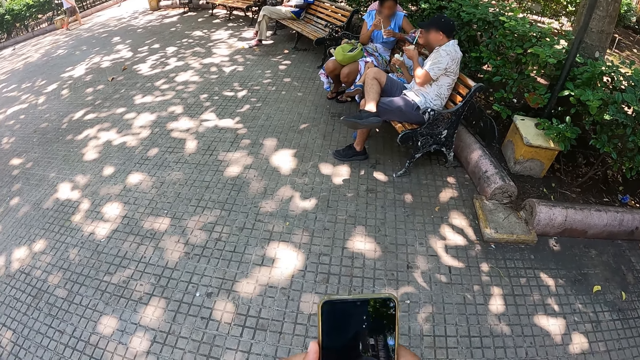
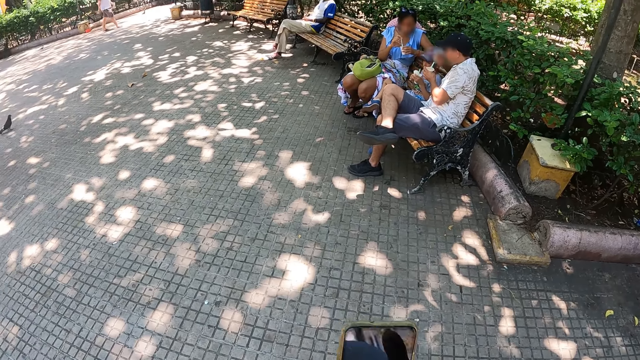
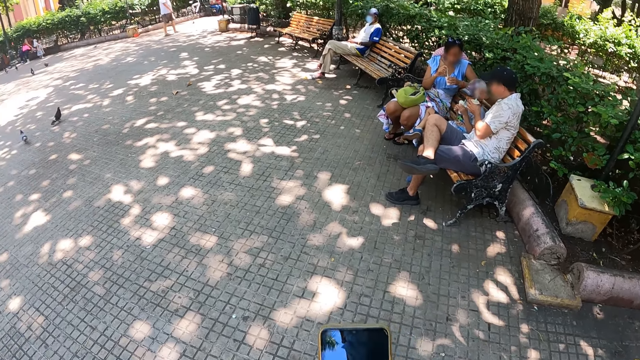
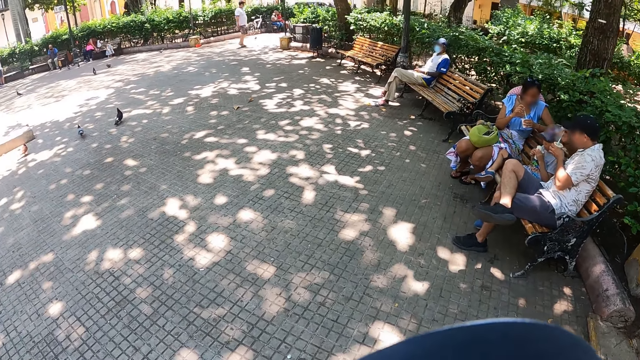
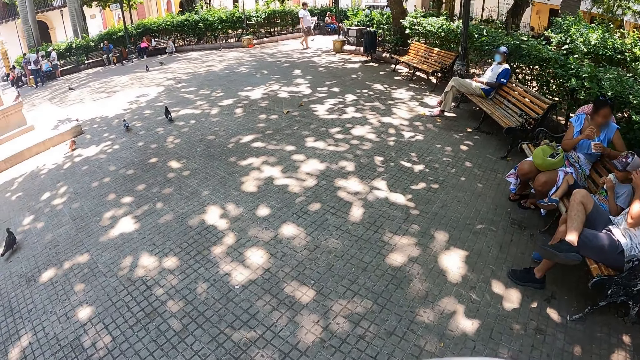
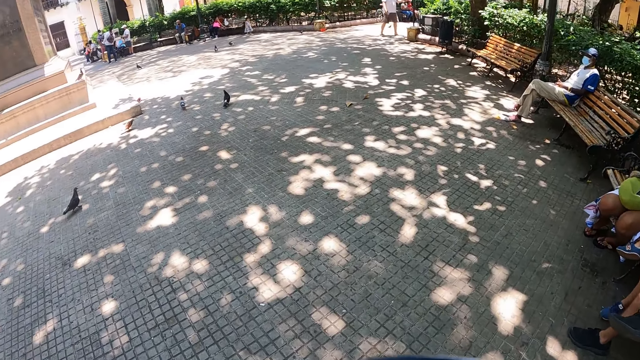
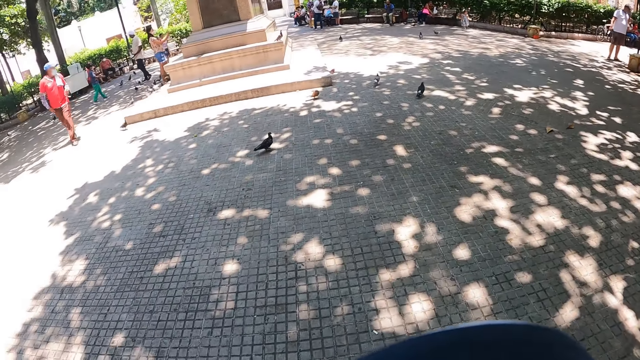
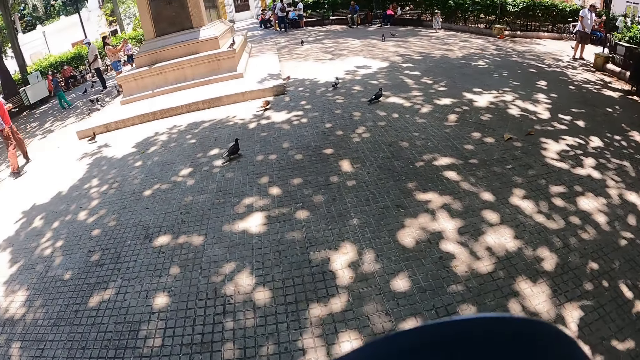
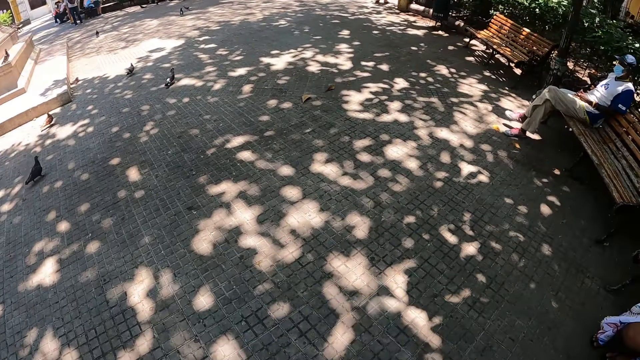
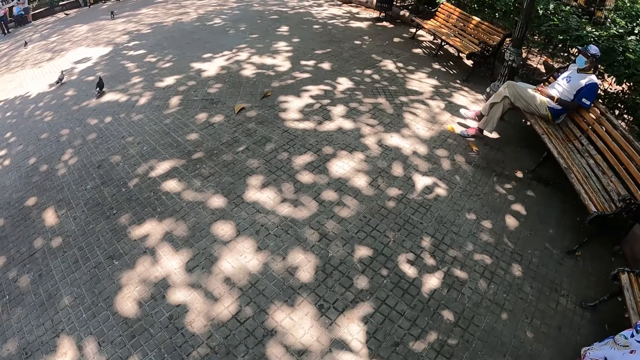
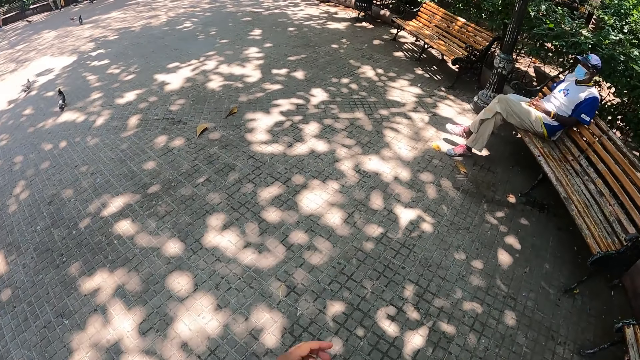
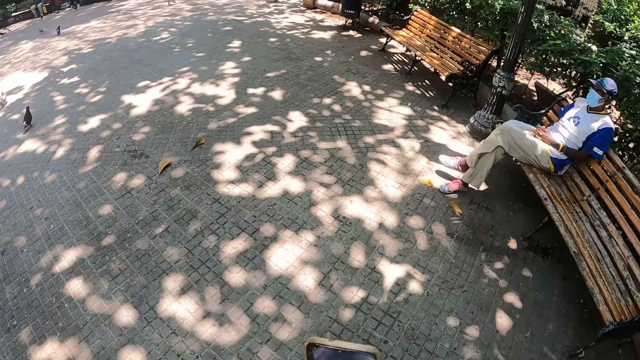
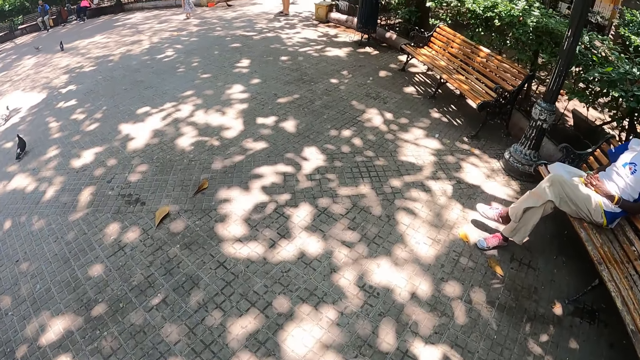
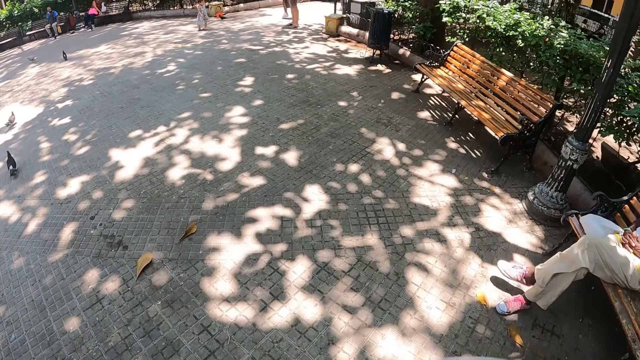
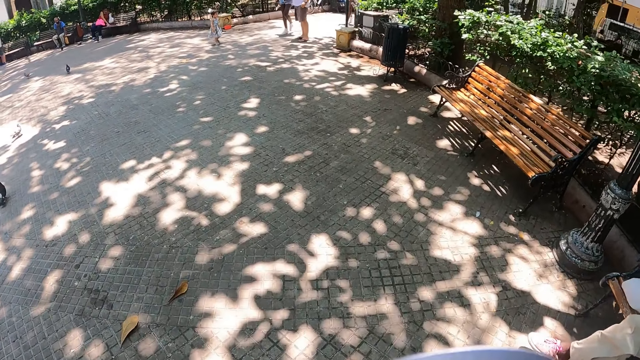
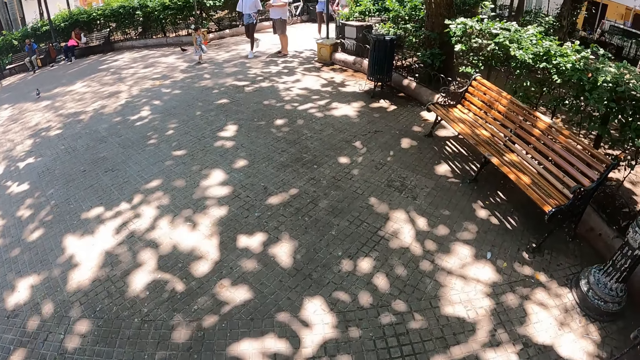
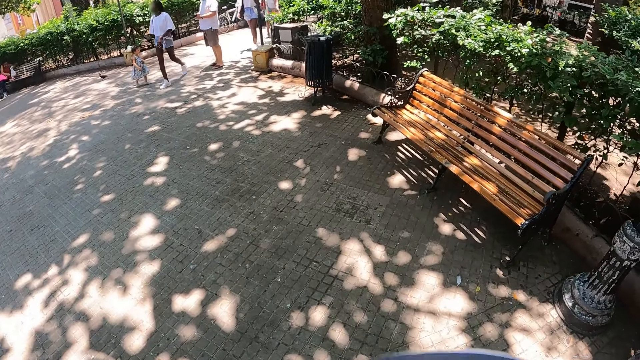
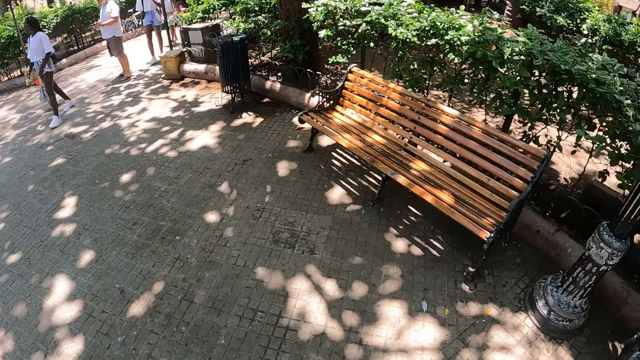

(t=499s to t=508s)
The camera wearer walks around the pavement.

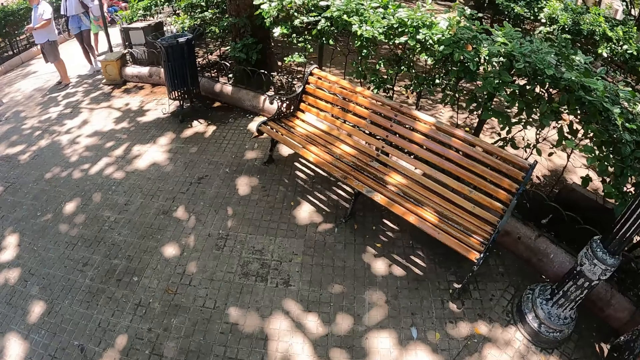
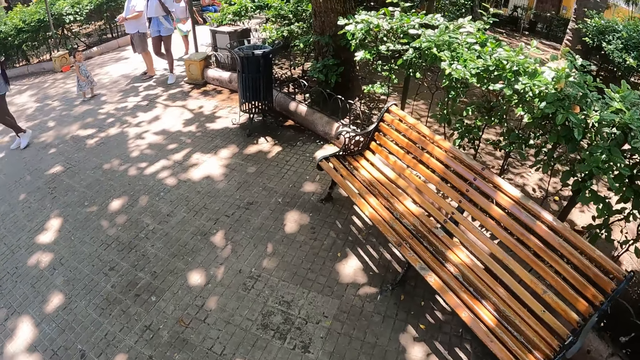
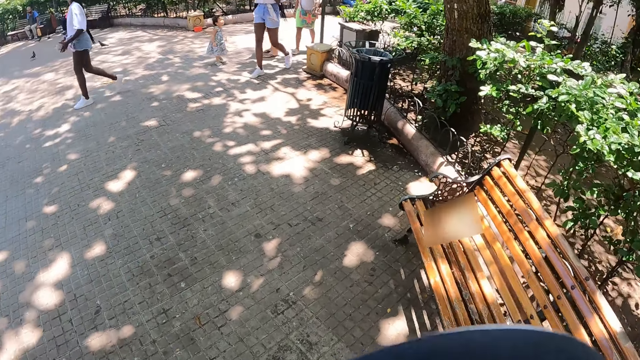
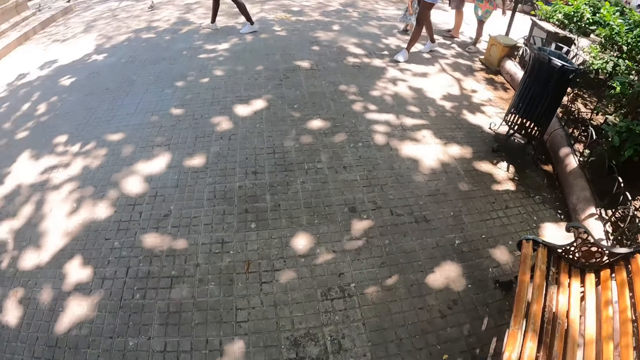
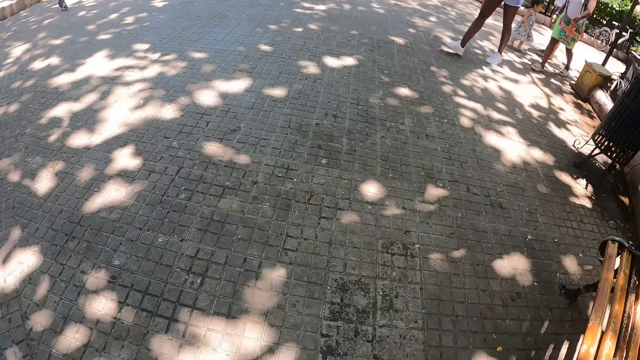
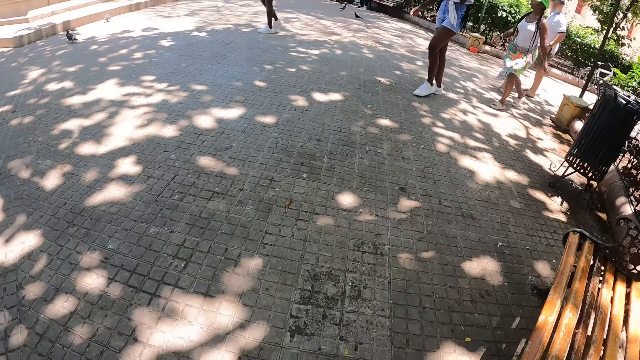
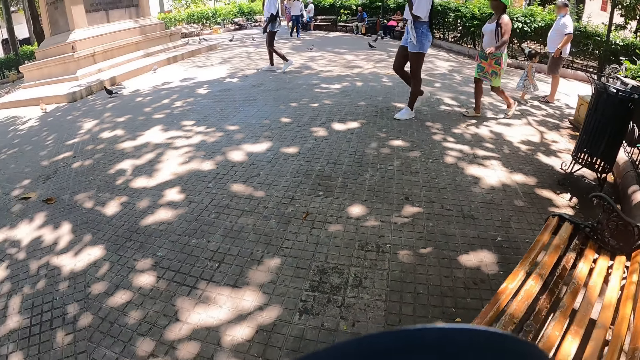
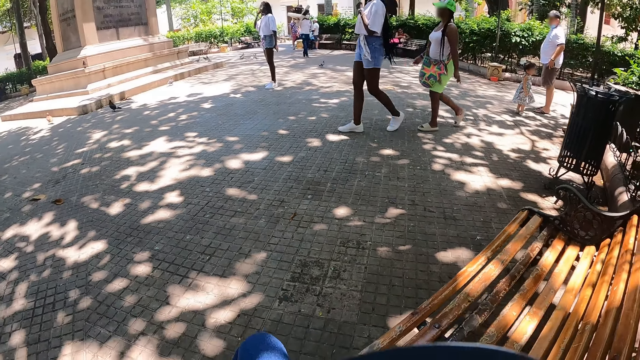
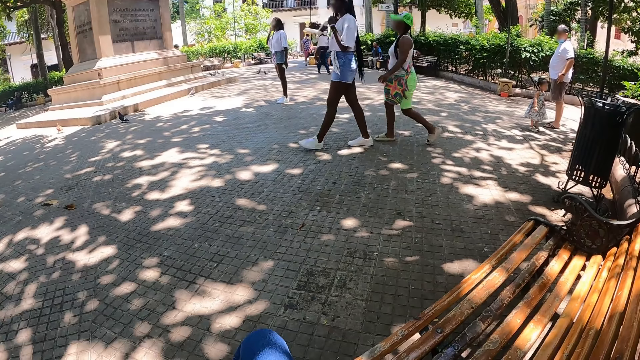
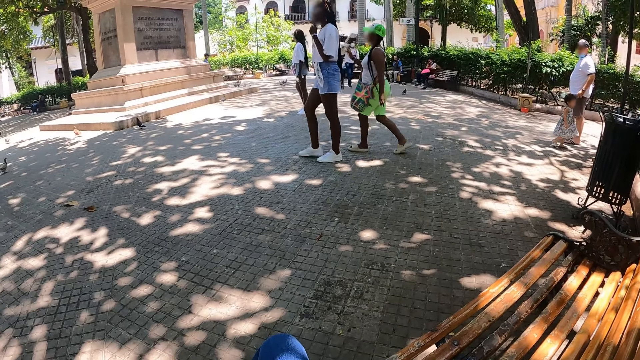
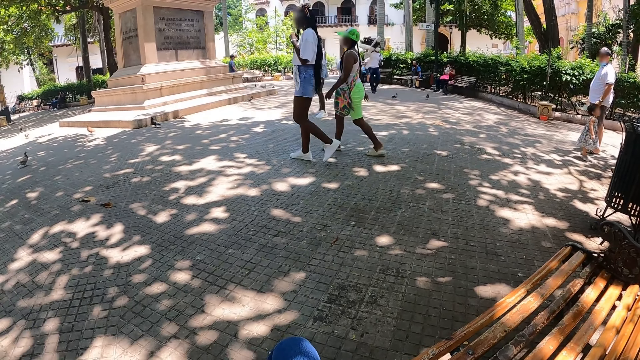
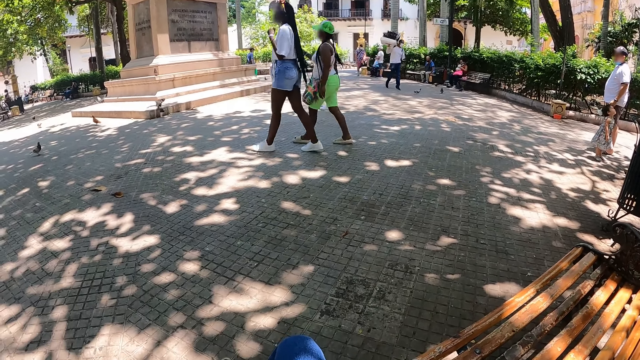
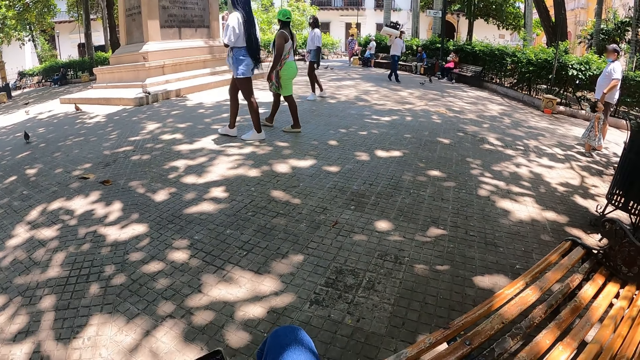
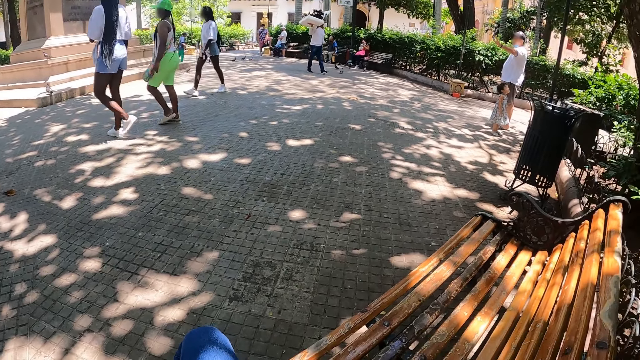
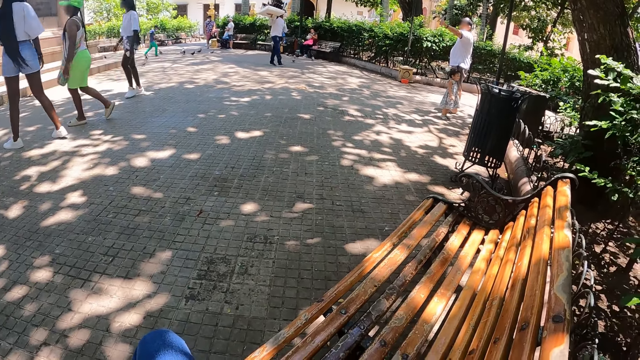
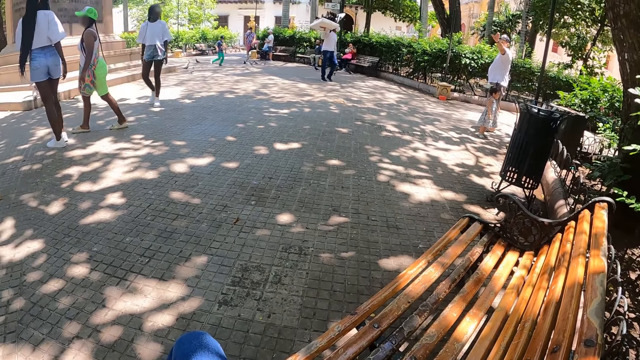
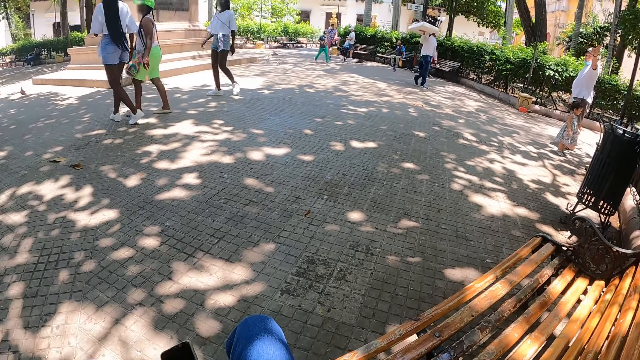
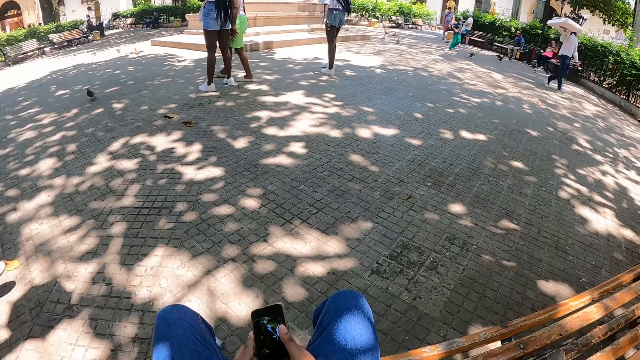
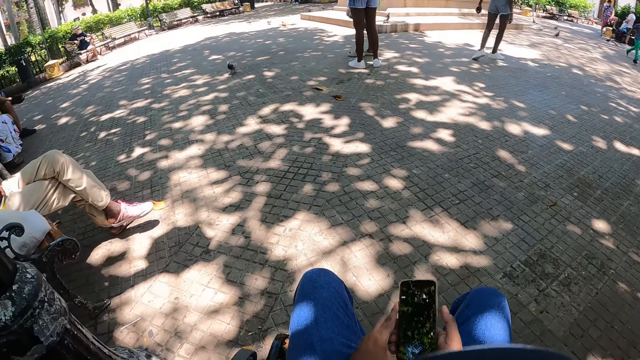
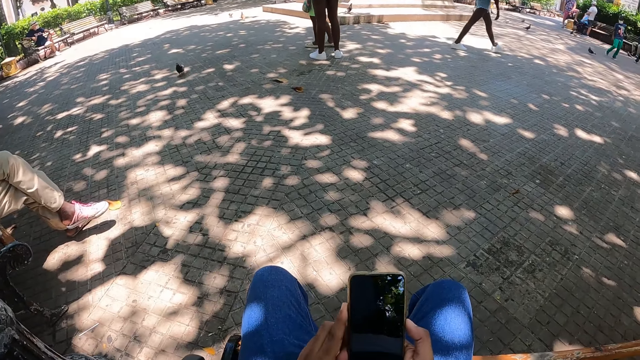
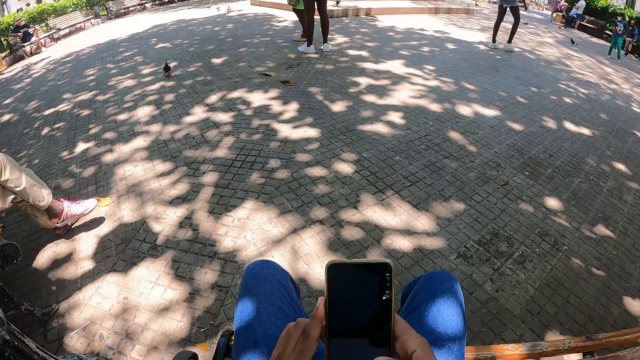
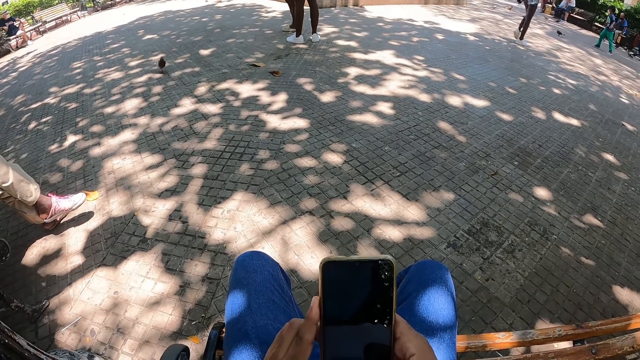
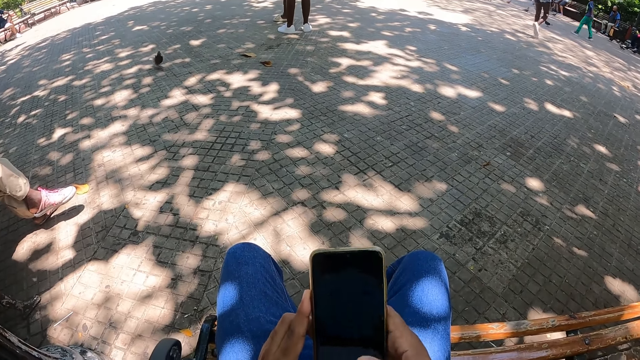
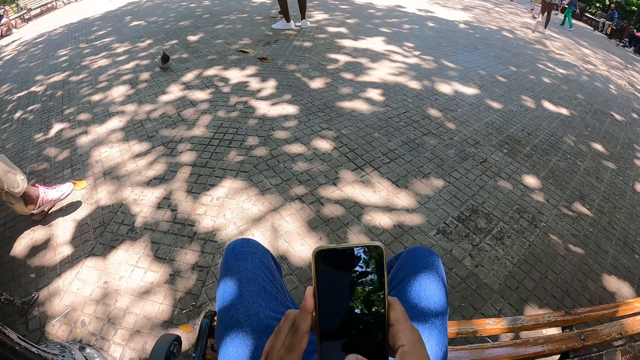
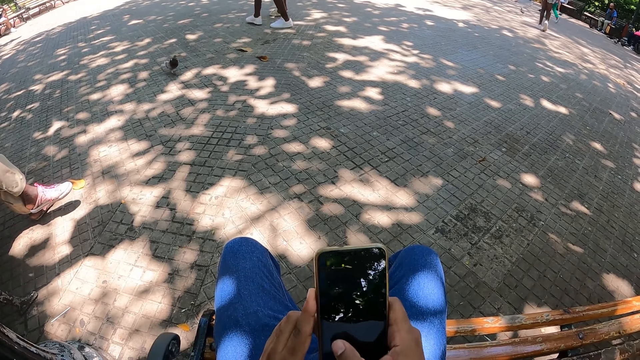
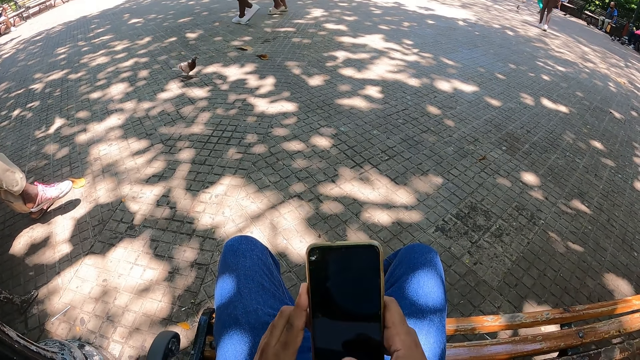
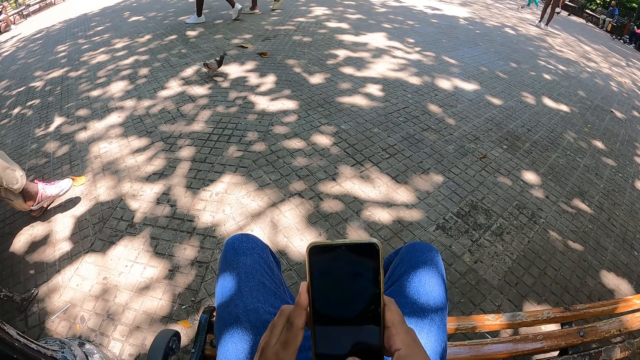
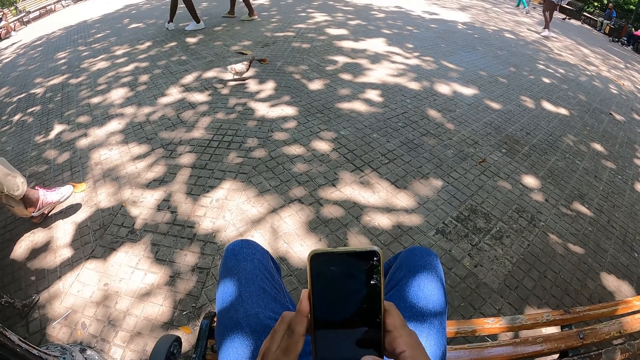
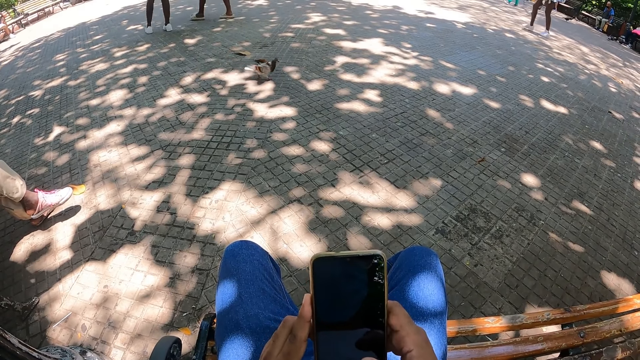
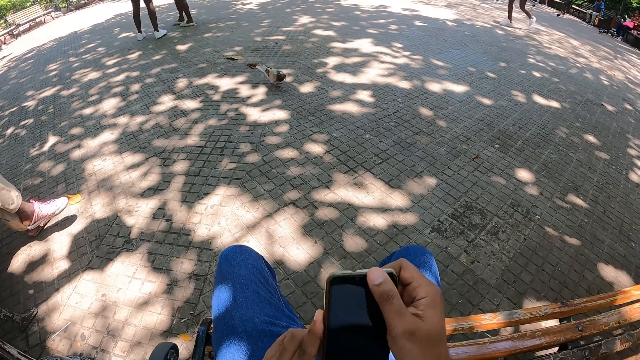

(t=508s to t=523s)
The camera wearer sits on the bench. They stare around the park. They operate the phone.
